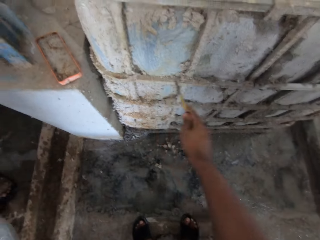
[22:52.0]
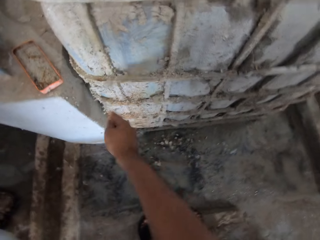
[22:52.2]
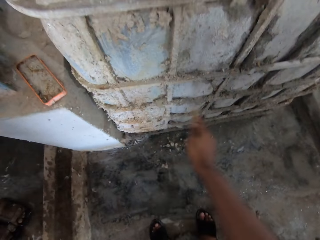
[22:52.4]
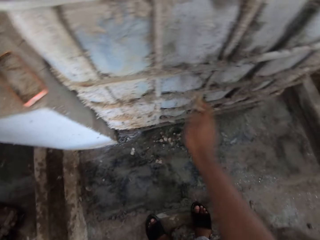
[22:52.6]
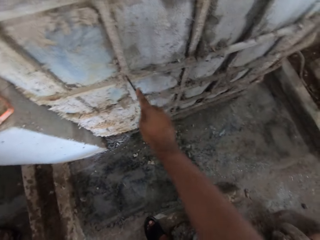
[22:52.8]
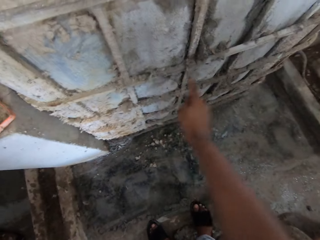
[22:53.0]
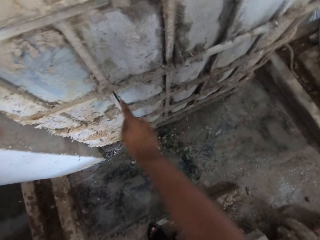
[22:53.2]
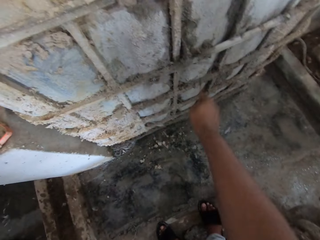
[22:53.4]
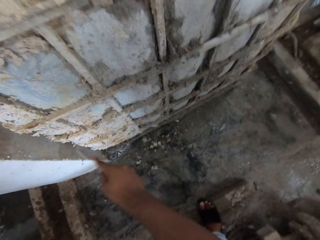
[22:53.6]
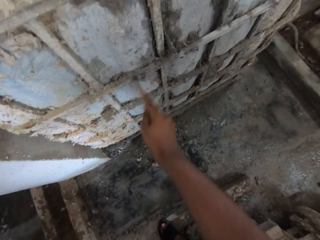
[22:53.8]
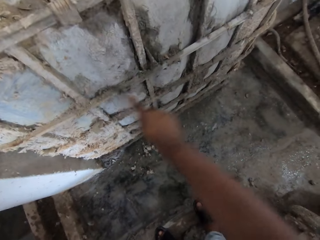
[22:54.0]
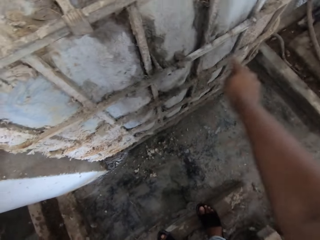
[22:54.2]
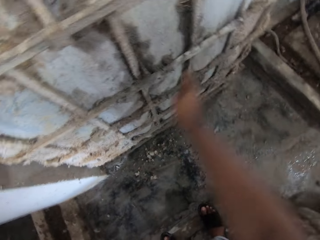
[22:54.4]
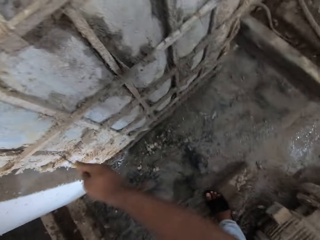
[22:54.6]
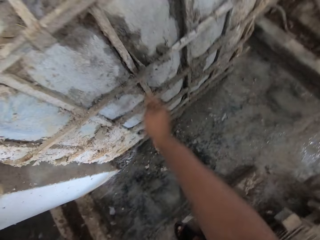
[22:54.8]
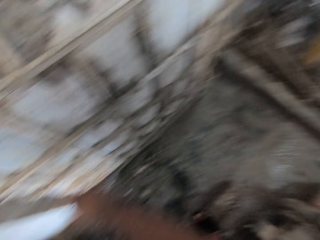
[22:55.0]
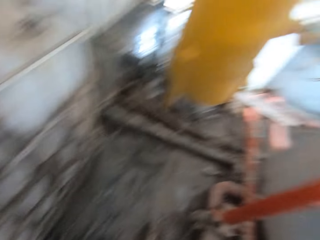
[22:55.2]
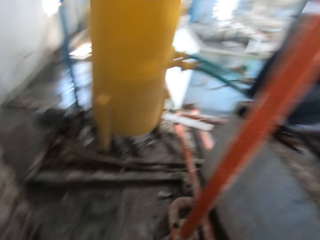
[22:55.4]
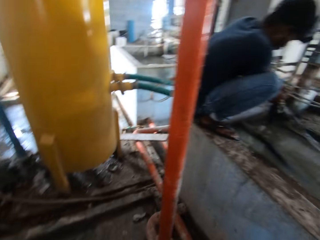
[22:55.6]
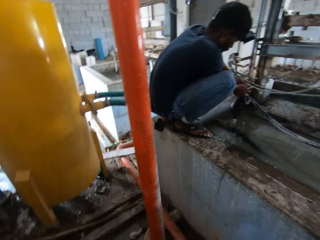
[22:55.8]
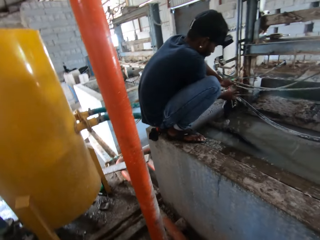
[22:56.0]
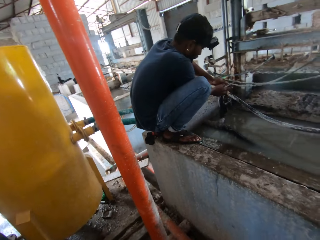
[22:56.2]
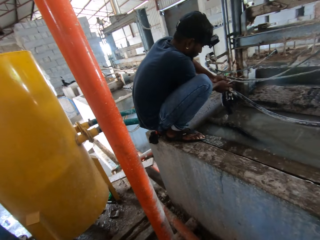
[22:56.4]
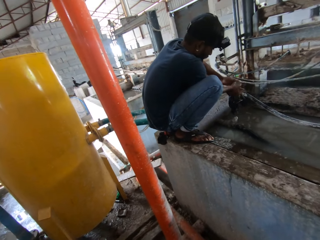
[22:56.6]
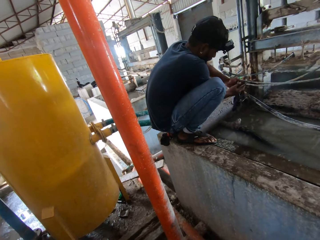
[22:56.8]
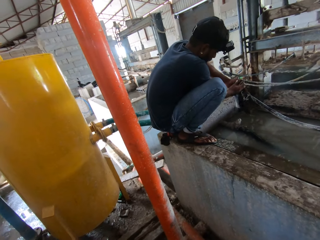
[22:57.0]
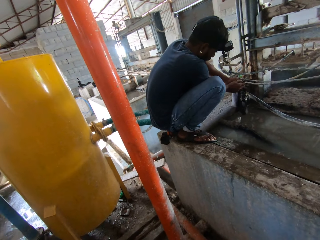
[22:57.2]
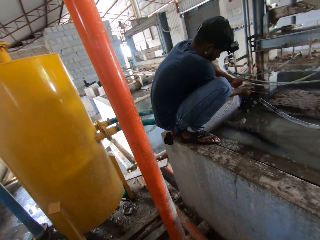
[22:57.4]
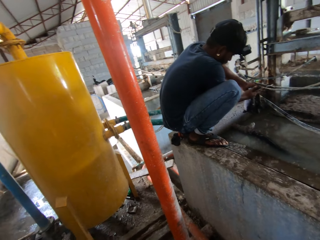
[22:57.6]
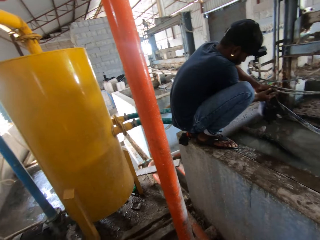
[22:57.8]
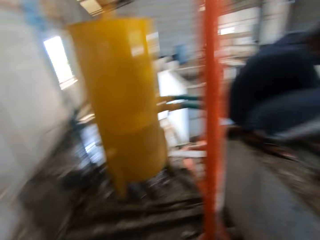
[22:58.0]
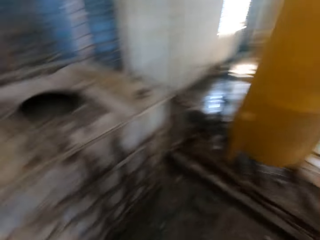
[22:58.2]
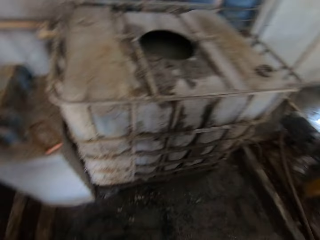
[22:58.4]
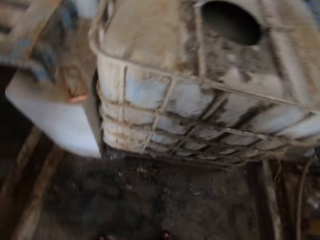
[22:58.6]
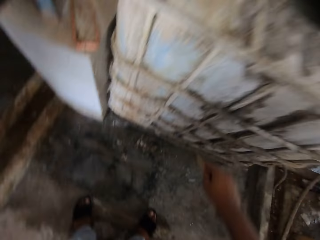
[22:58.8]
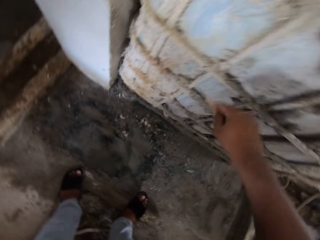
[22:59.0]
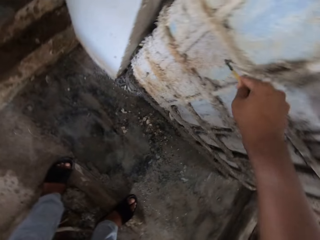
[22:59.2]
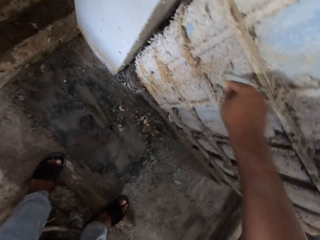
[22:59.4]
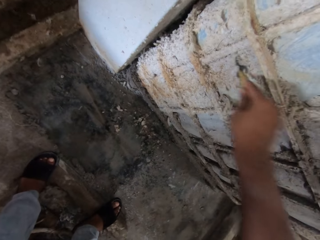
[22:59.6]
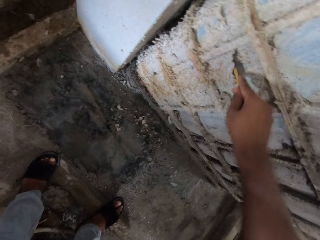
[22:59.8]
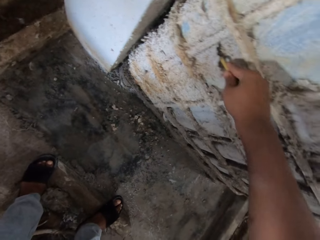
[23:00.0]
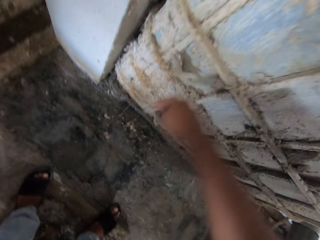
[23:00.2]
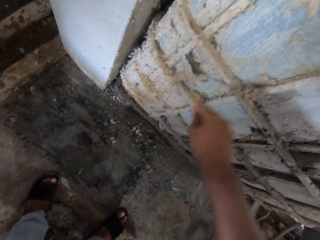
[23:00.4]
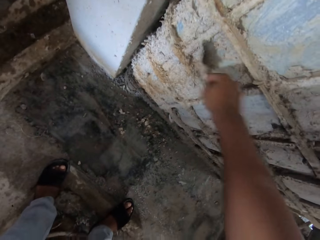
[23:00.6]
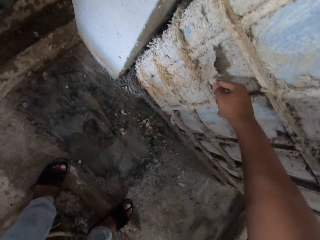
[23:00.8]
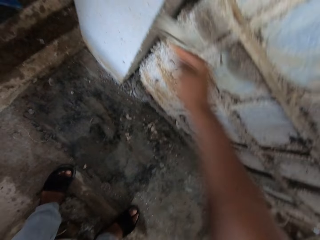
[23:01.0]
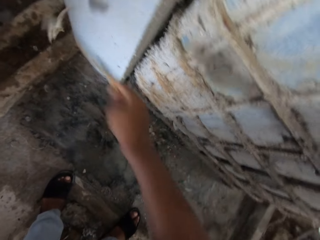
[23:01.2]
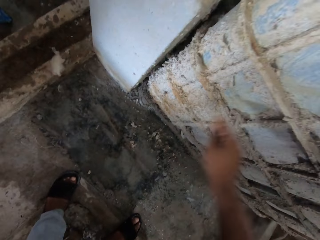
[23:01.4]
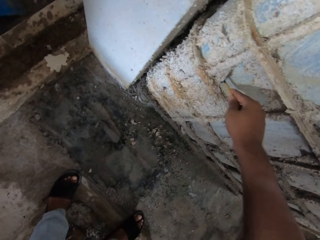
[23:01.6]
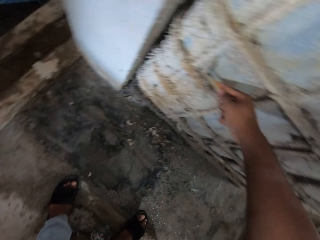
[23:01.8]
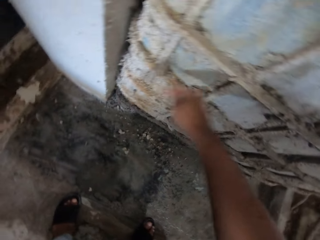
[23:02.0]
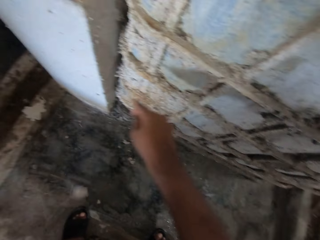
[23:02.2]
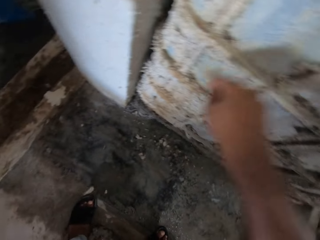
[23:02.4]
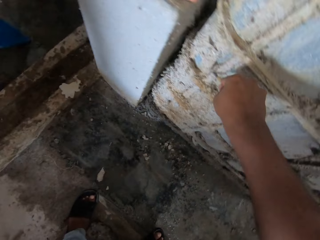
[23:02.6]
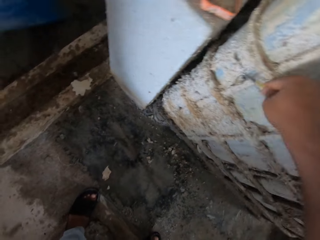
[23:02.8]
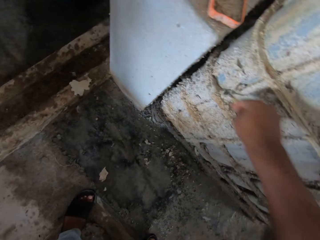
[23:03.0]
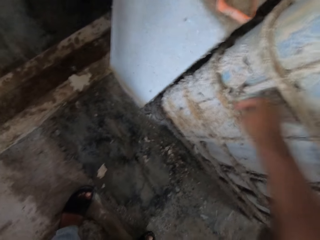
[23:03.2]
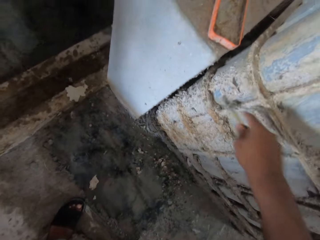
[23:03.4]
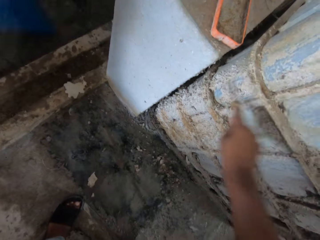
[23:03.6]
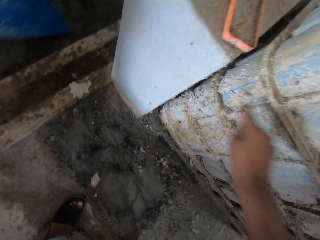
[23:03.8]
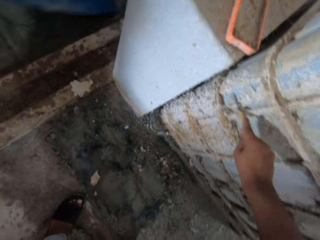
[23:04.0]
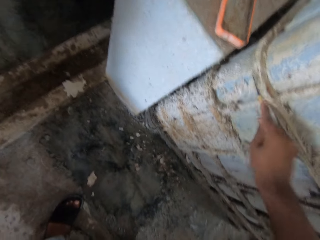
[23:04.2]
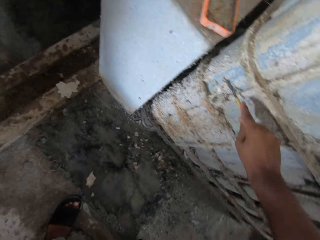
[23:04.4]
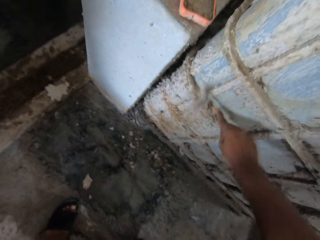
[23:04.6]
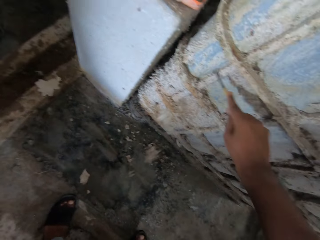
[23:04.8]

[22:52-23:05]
The camera wearer looks around the warehouse. A person fixes wire cables. The camera wearer scrapes concrete cement off the tank with a scraper.

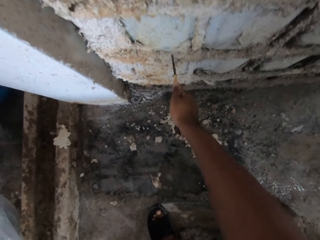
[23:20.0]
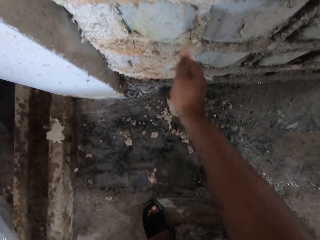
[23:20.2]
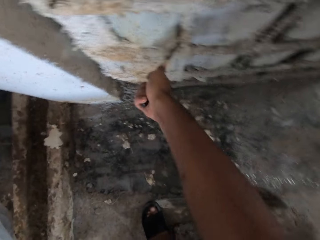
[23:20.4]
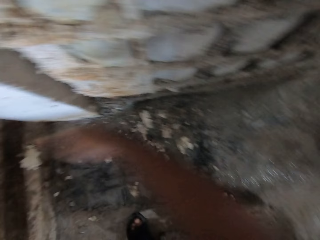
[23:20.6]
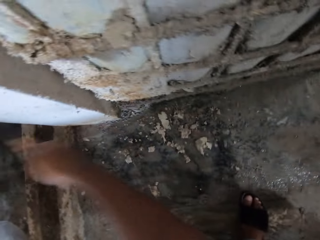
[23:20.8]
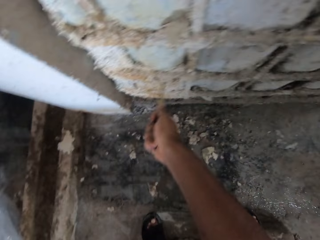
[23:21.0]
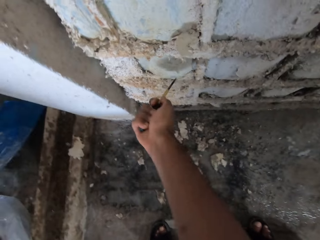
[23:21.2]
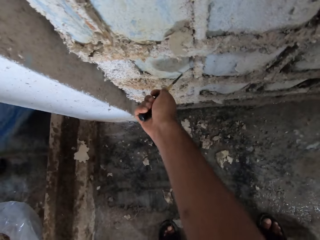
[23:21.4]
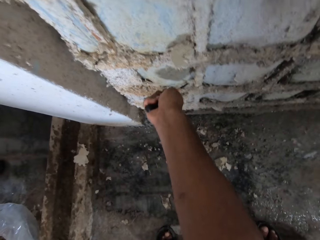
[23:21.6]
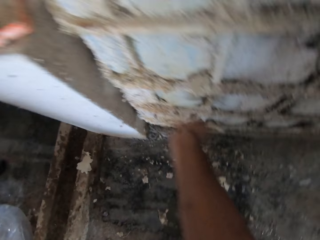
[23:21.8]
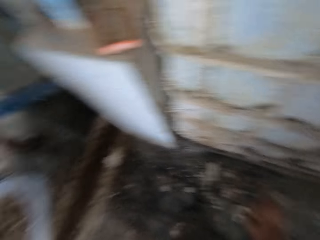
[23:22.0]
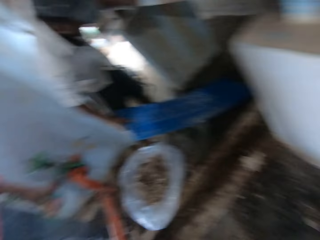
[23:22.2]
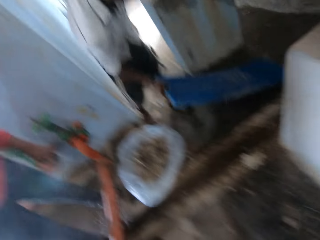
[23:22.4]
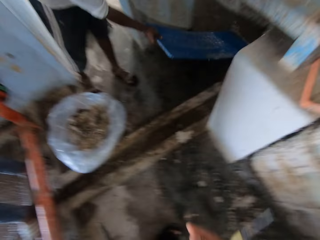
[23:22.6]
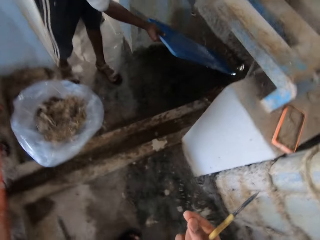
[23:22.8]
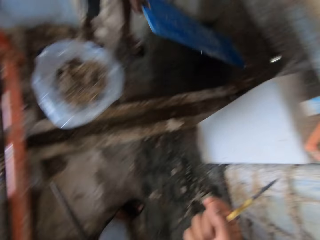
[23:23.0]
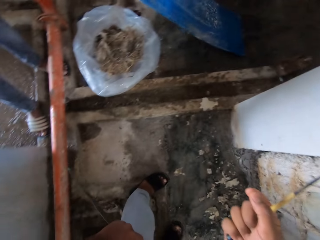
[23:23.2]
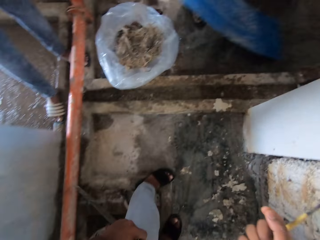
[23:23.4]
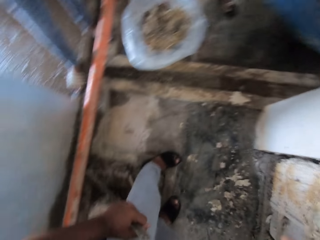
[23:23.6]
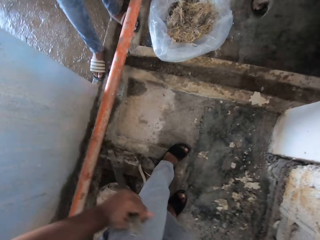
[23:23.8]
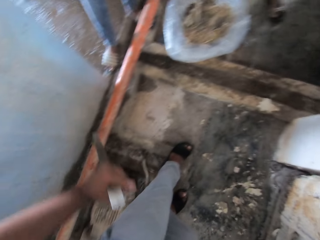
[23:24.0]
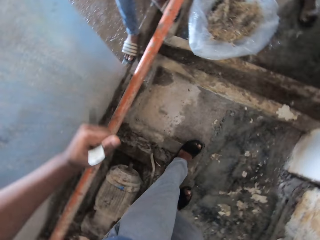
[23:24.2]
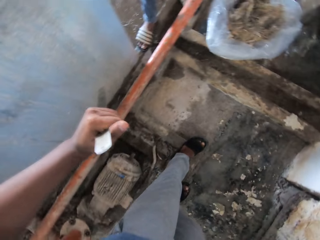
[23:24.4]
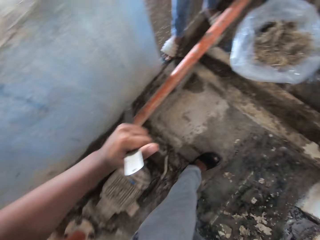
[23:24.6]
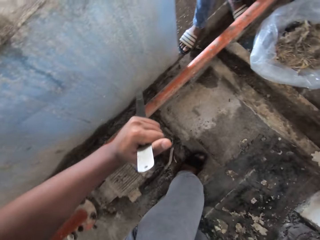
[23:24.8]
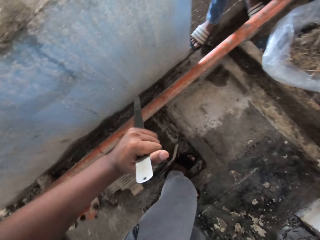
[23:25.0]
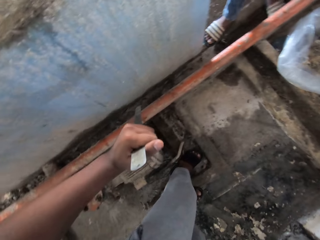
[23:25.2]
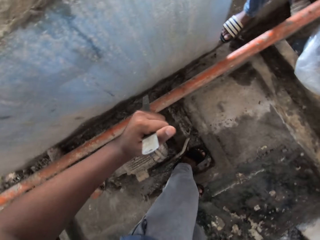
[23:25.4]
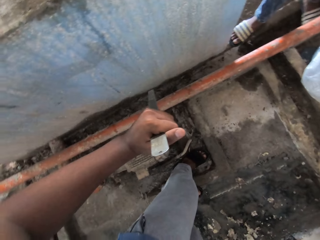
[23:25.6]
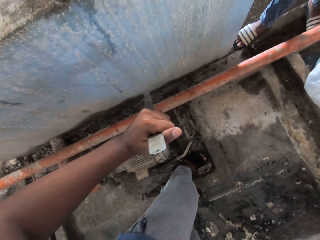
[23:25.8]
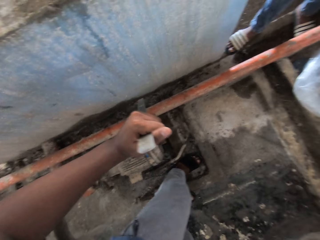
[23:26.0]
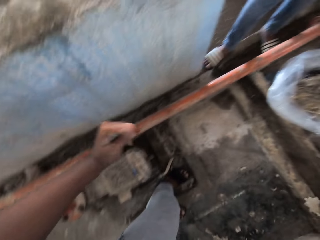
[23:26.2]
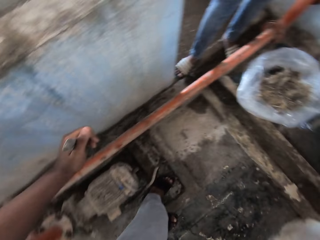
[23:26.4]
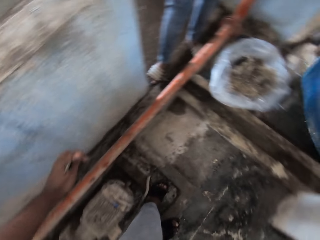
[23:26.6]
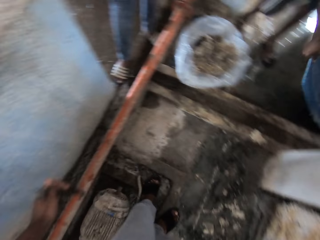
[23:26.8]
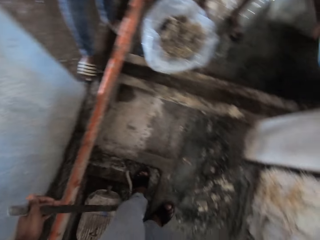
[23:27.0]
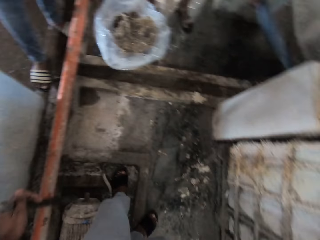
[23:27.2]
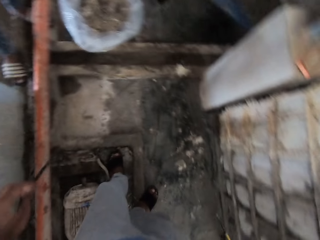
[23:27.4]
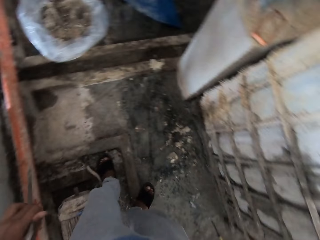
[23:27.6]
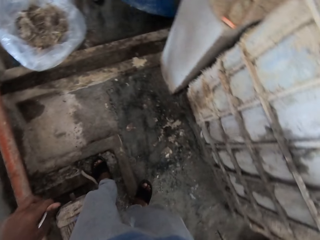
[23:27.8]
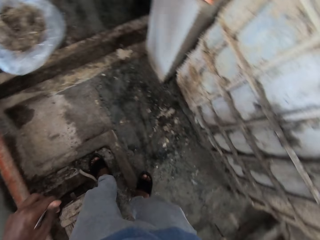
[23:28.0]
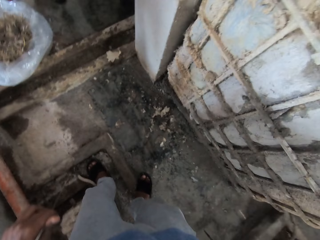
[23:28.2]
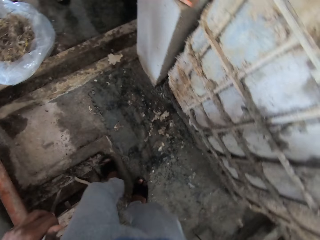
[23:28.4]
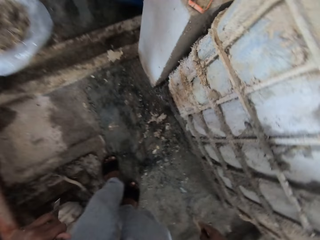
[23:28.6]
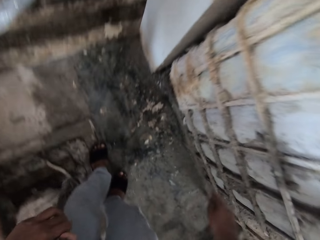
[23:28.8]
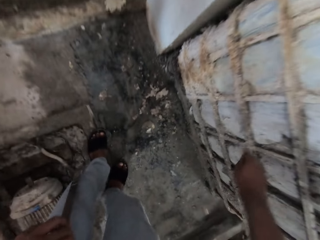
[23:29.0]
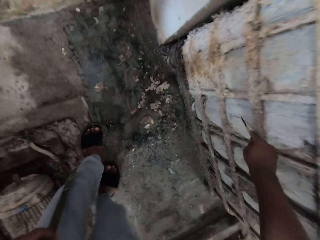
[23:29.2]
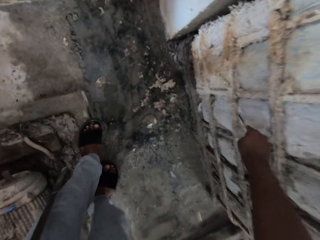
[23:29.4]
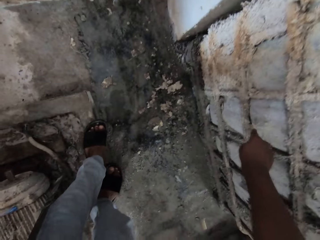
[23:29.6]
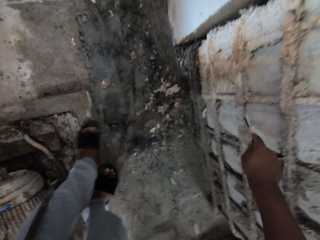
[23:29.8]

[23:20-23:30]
The camera wearer looks around the warehouse.
